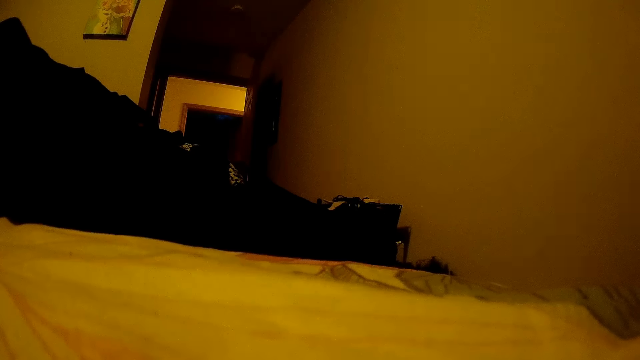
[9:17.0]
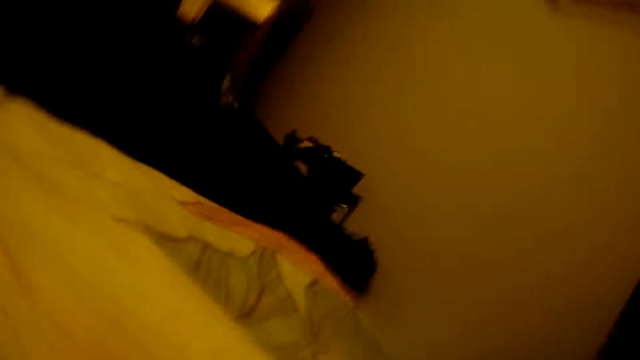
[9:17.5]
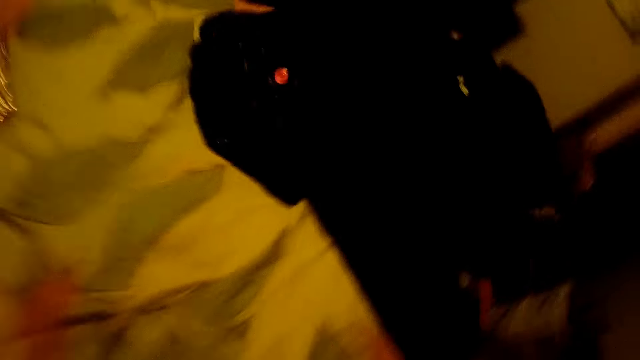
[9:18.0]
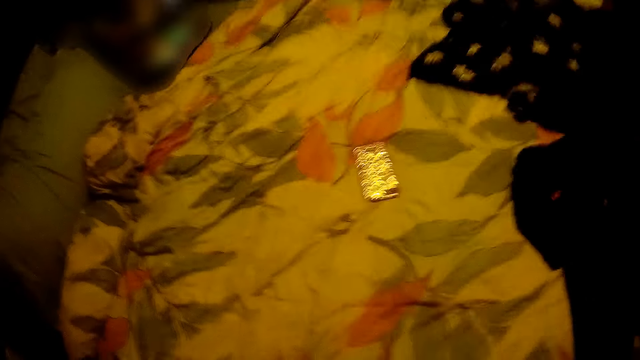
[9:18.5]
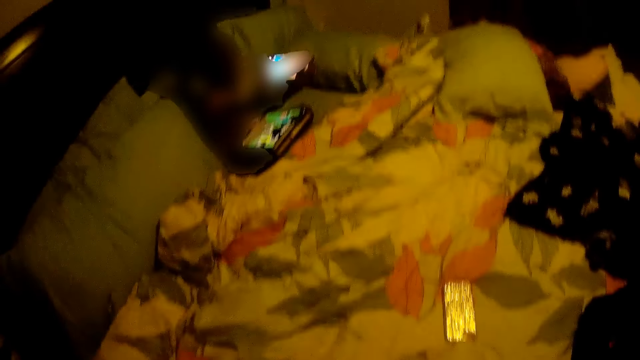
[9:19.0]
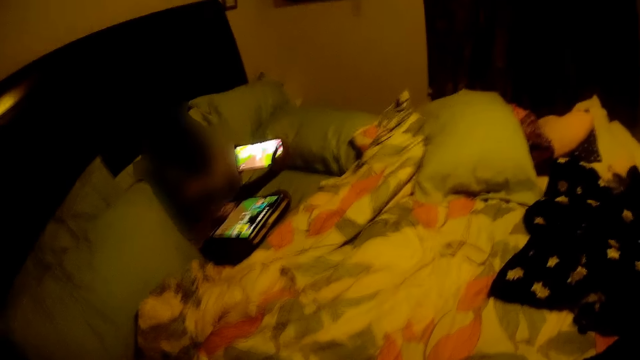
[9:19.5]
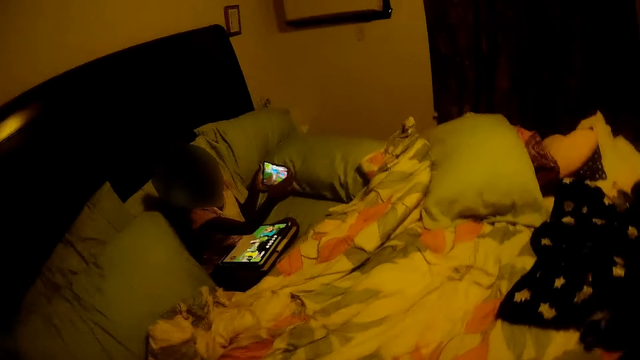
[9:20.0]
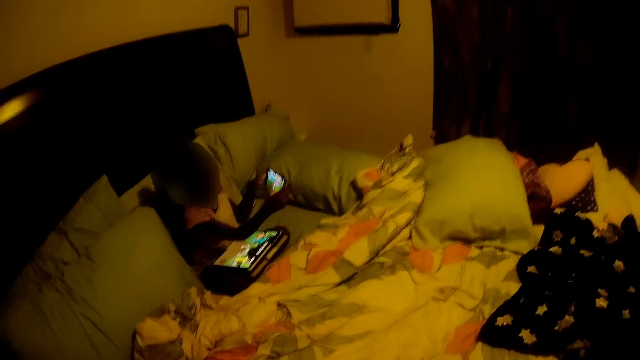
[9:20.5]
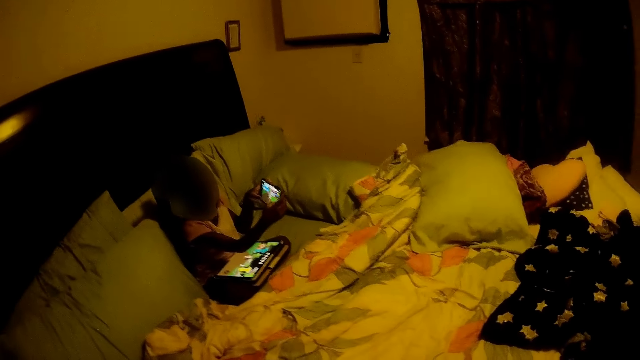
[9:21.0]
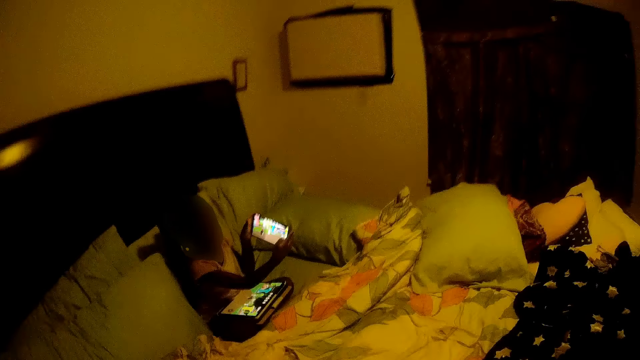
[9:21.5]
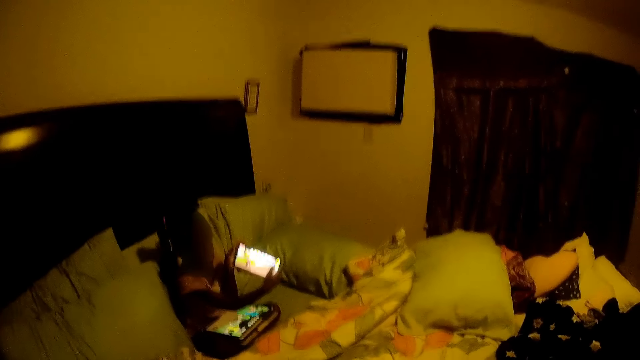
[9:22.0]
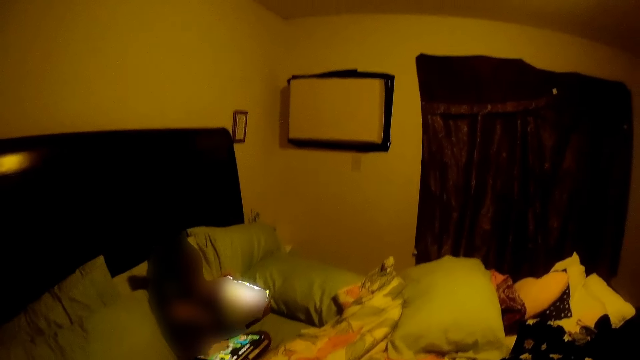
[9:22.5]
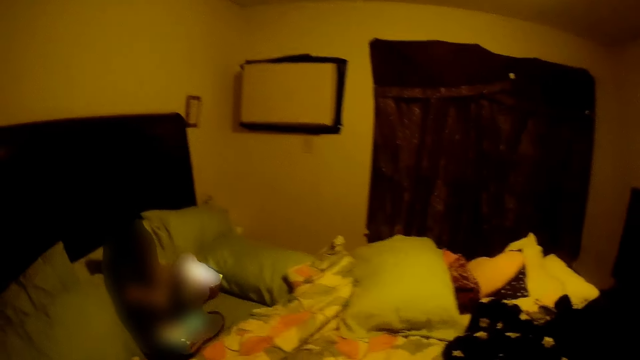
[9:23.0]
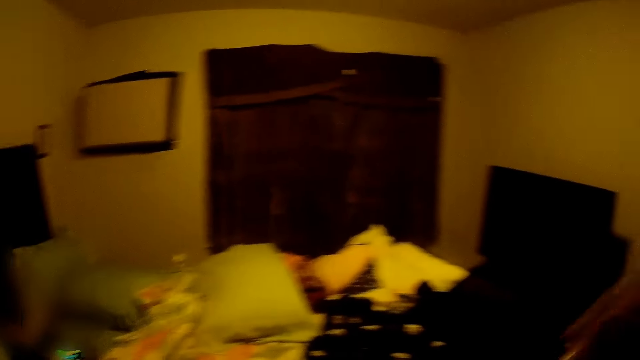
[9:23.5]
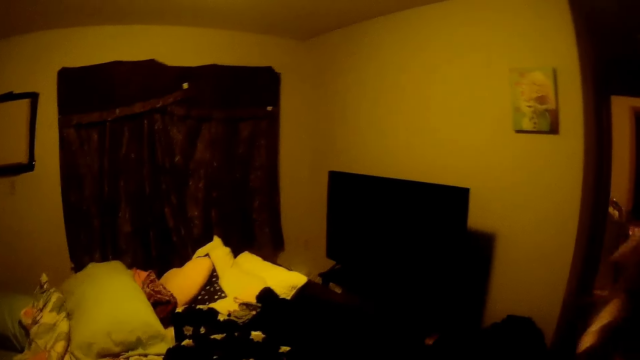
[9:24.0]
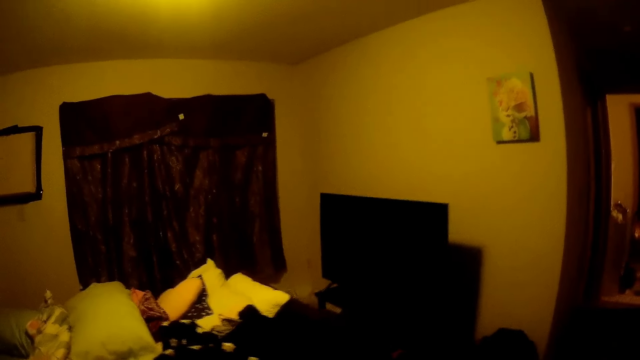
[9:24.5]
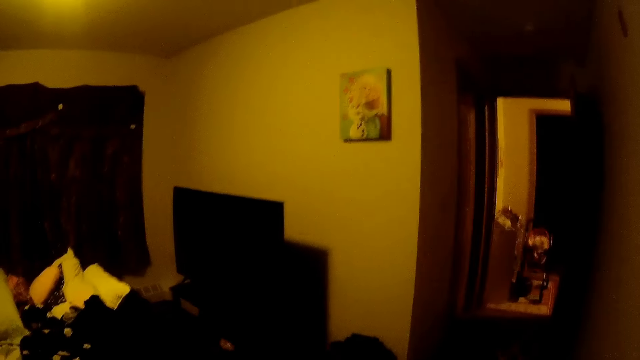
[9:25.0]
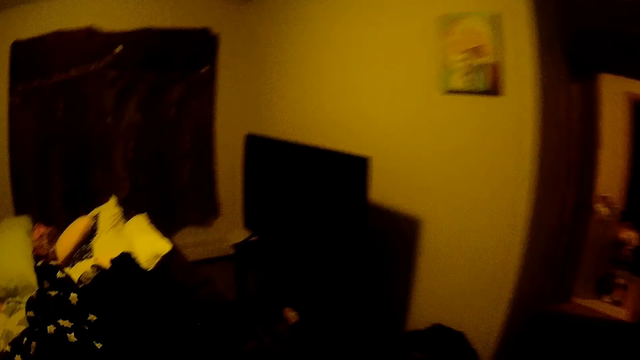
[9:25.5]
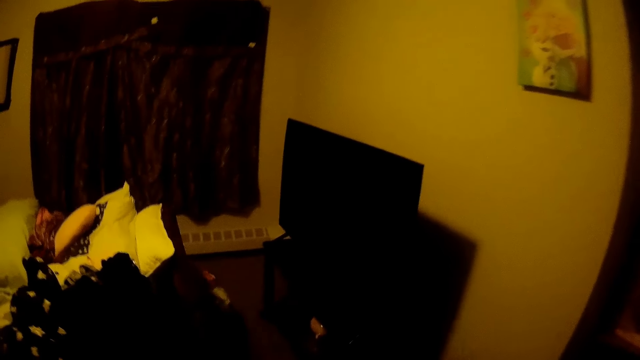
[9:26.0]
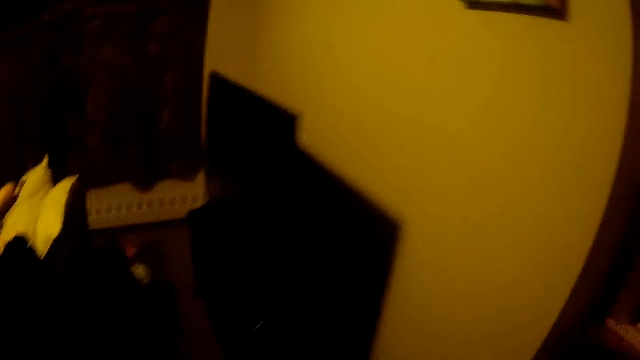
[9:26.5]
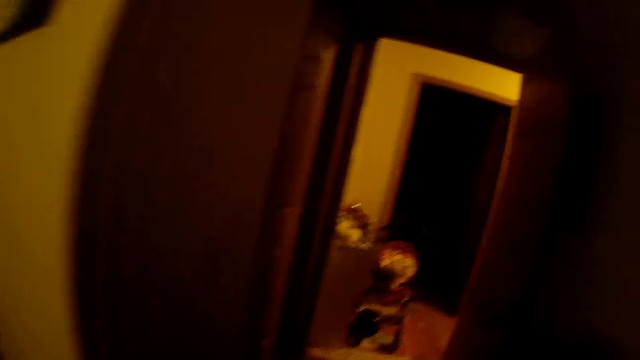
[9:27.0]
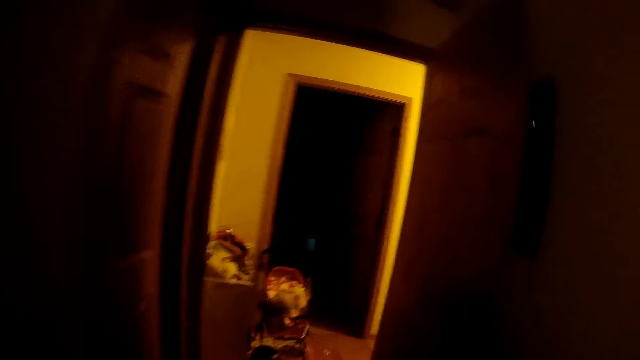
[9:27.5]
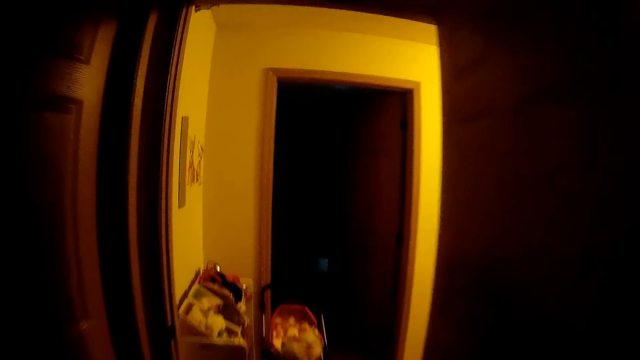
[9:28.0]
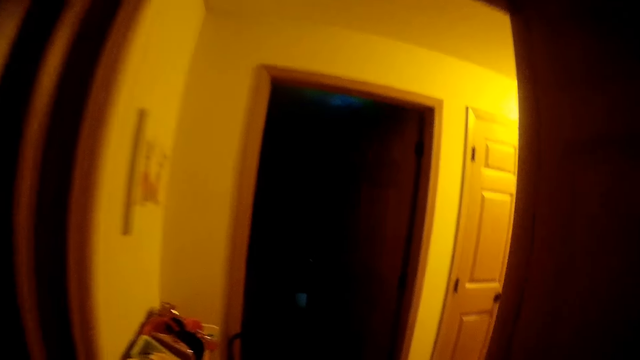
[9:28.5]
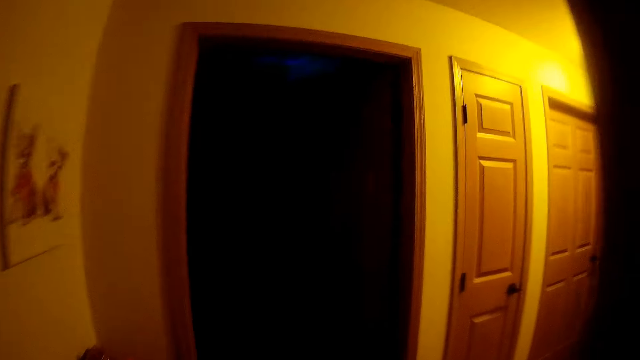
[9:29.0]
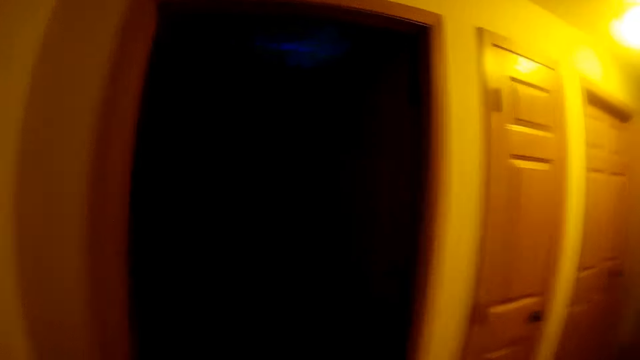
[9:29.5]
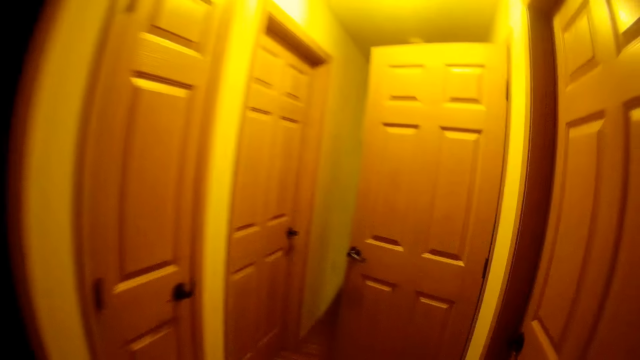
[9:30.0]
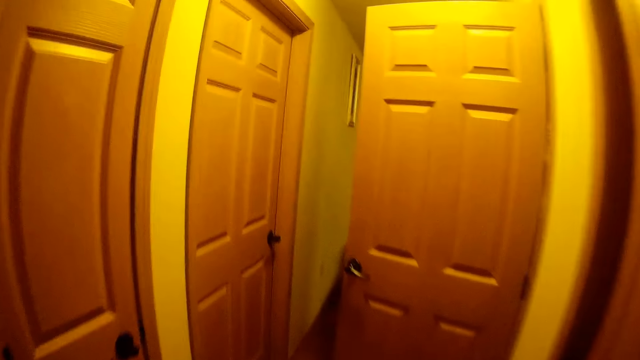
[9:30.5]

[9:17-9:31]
The girl is operating the cellphone with both hands. The camera wearer talks to the girl. They walk to the laundry room.

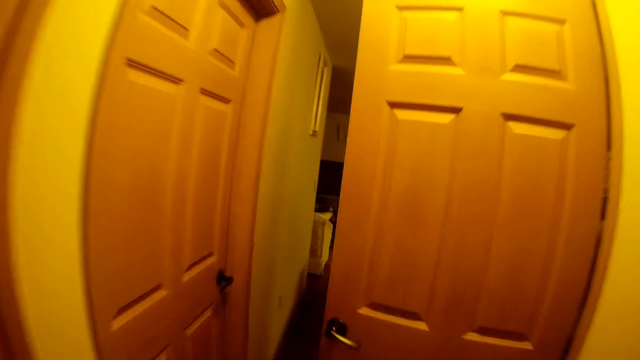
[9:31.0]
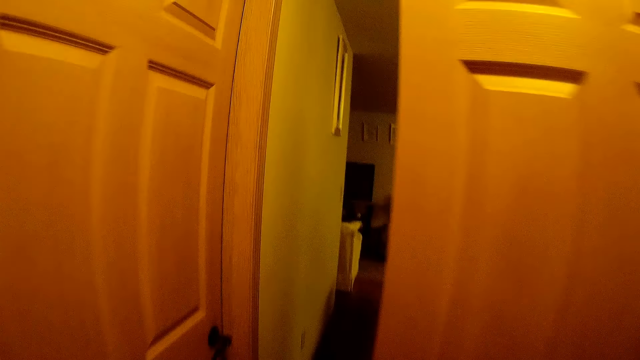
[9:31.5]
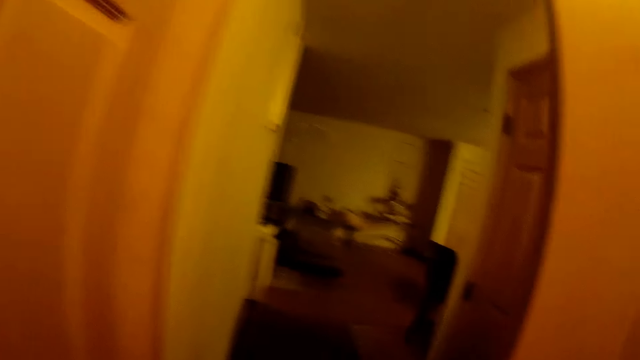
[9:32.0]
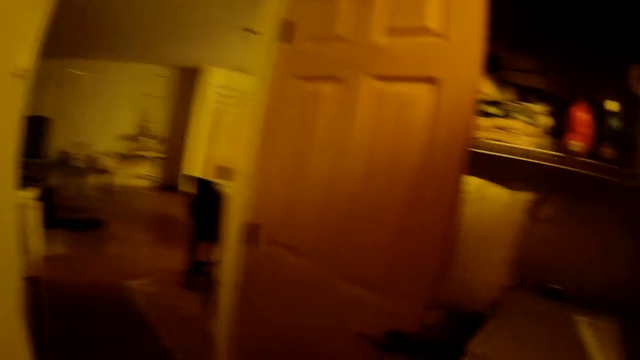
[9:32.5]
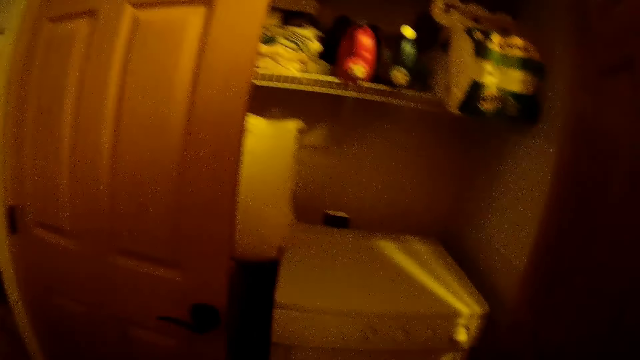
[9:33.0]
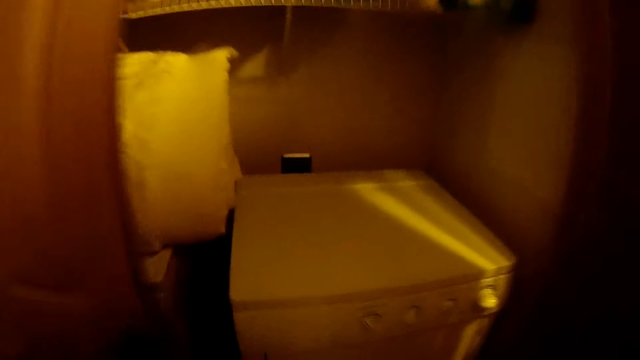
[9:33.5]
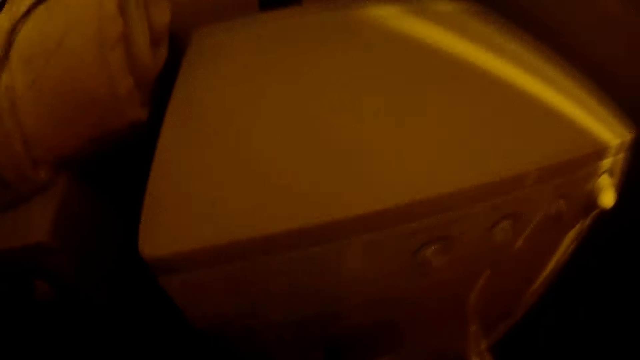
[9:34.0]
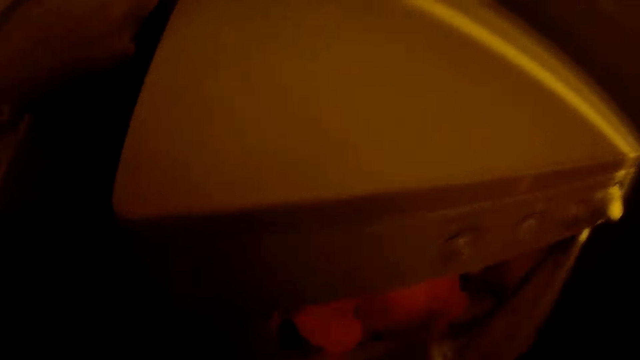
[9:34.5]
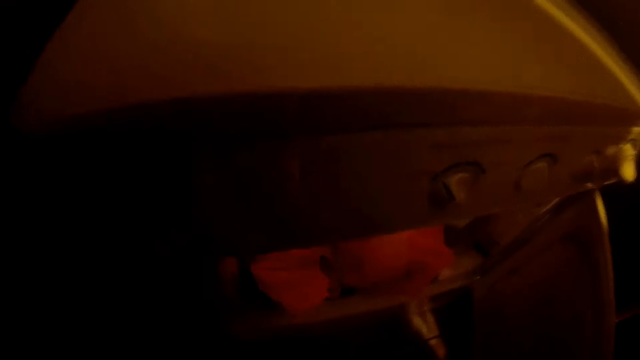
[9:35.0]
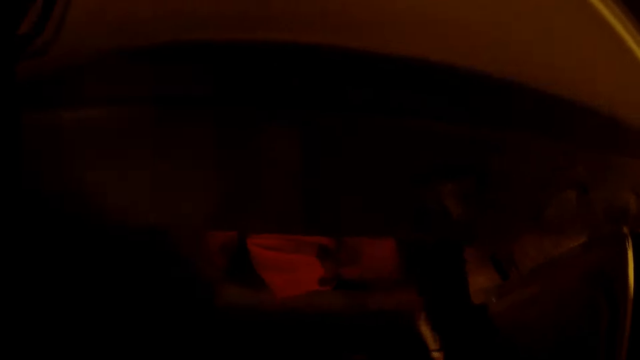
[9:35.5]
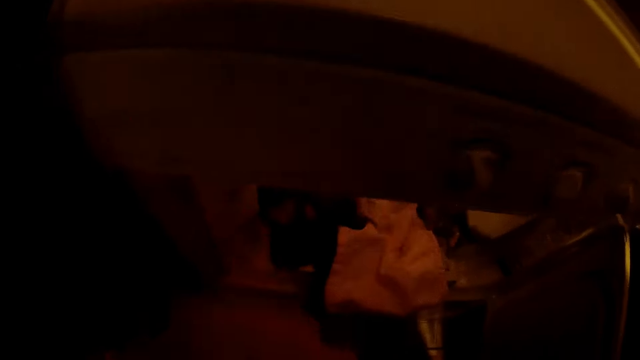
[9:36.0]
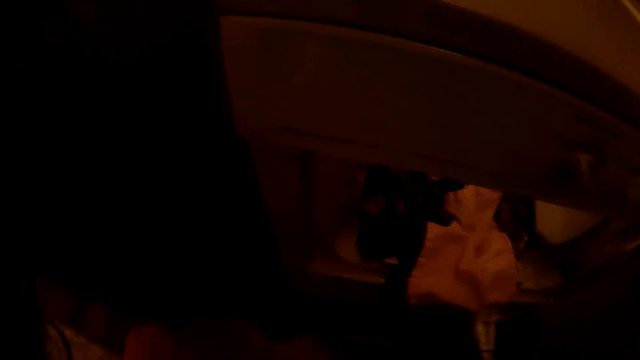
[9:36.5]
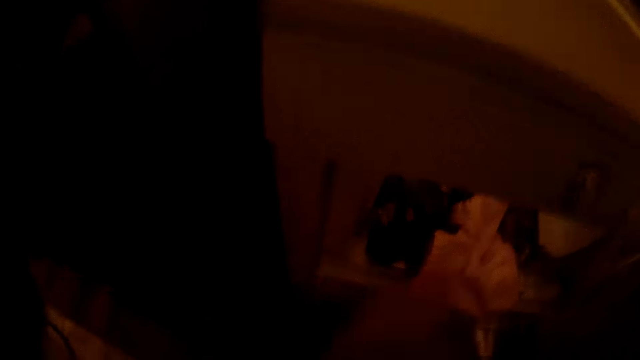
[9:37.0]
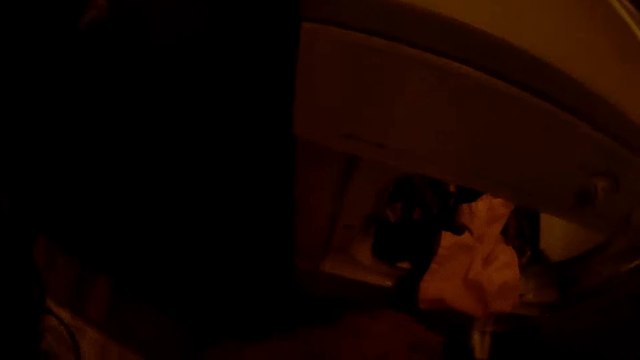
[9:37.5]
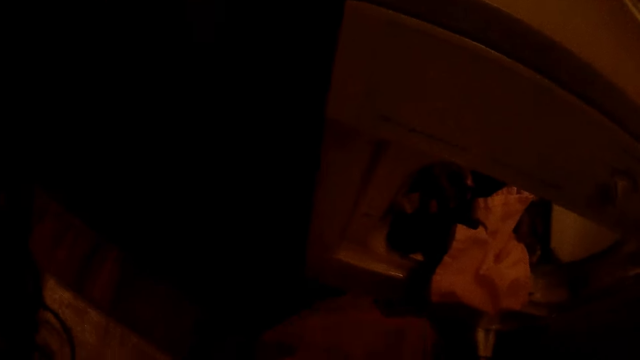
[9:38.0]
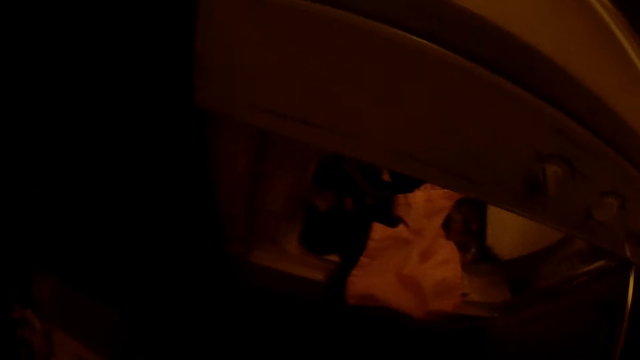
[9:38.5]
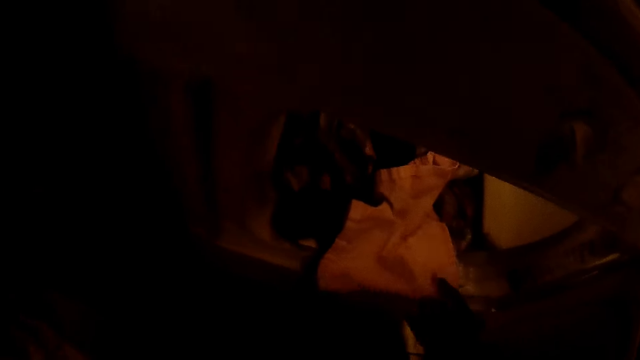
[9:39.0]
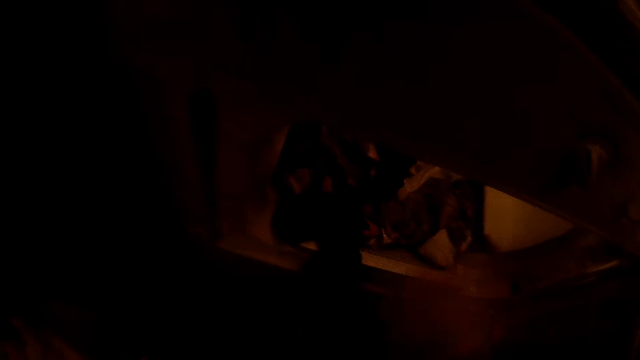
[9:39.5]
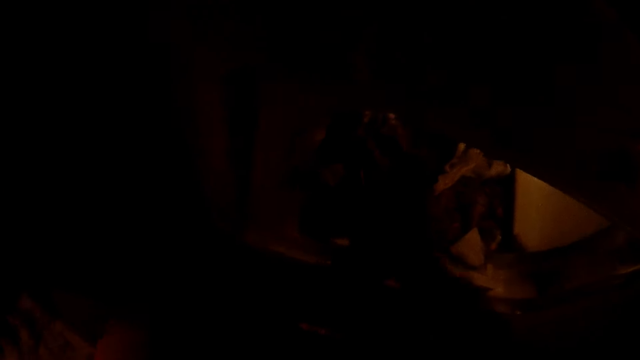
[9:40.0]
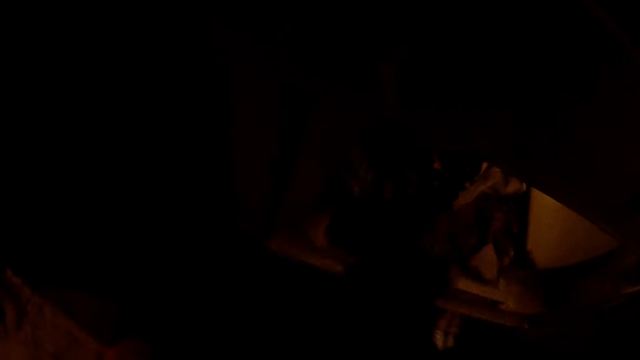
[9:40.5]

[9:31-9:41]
The camera wearer opens the laundry dryer with her right hand. She picks out clothes from the dryer with her right hand.
